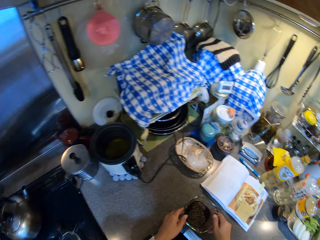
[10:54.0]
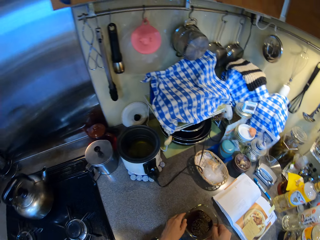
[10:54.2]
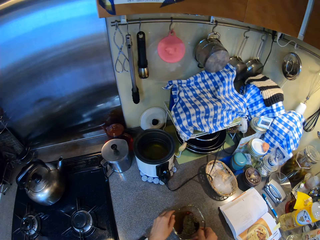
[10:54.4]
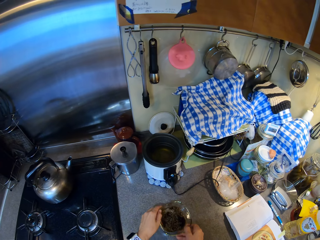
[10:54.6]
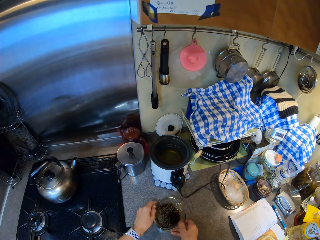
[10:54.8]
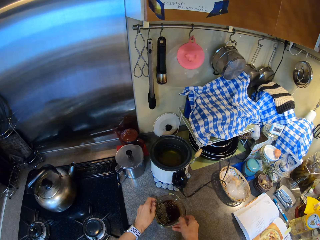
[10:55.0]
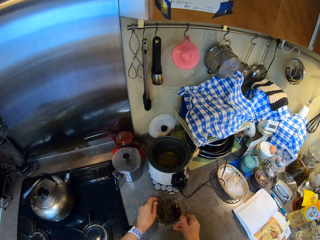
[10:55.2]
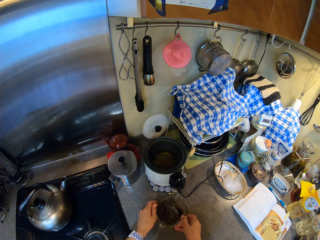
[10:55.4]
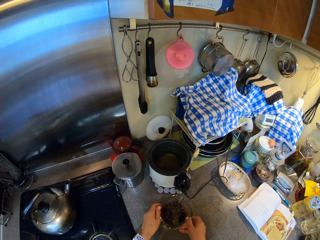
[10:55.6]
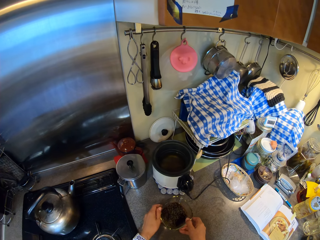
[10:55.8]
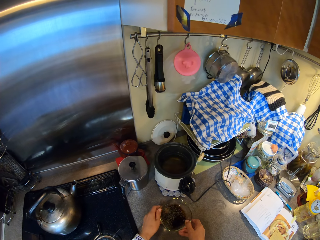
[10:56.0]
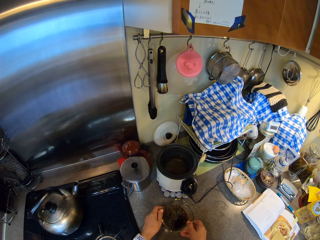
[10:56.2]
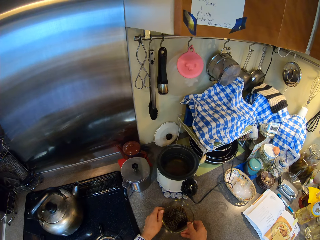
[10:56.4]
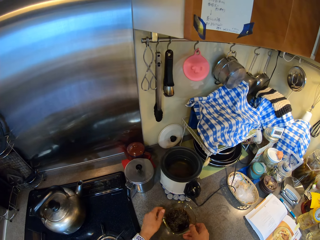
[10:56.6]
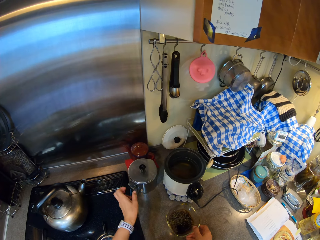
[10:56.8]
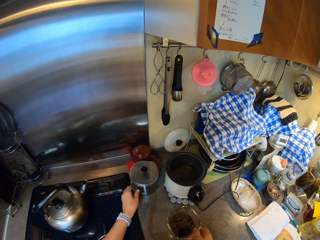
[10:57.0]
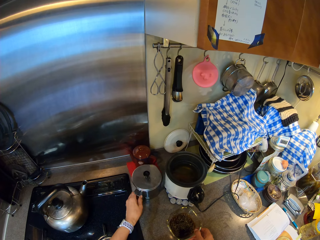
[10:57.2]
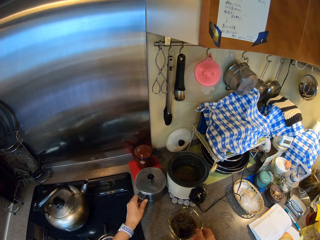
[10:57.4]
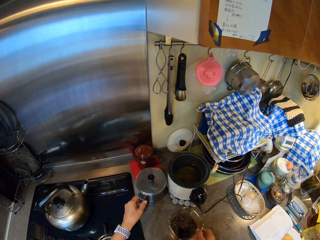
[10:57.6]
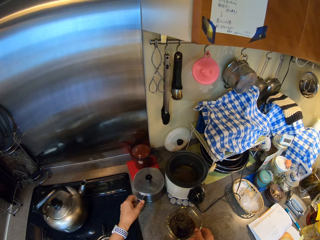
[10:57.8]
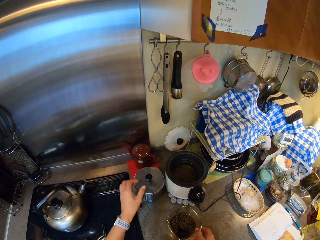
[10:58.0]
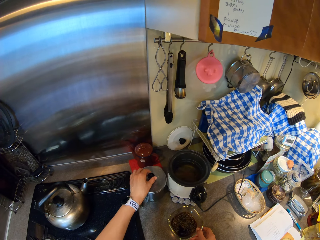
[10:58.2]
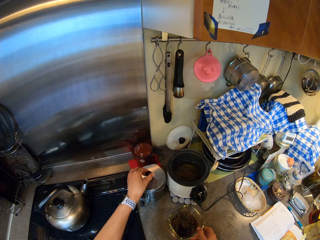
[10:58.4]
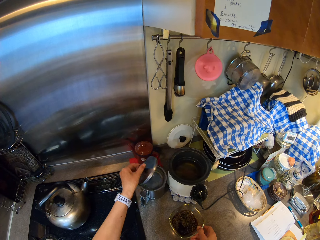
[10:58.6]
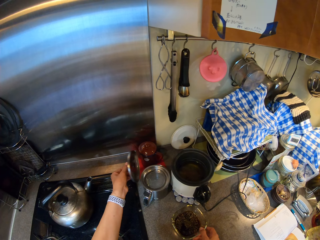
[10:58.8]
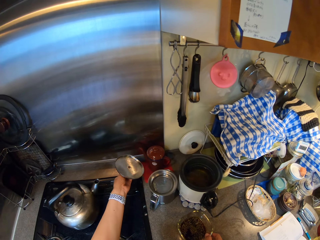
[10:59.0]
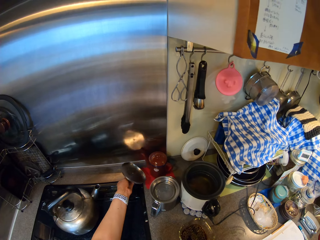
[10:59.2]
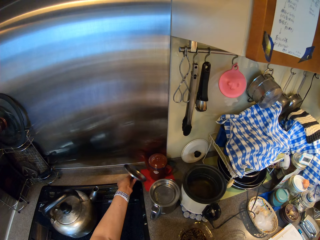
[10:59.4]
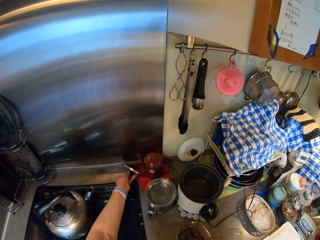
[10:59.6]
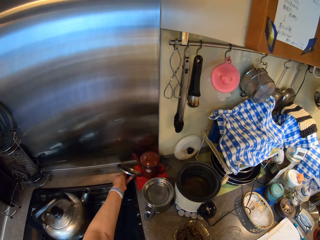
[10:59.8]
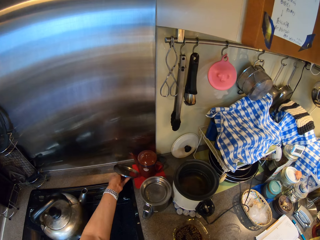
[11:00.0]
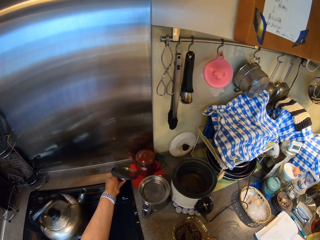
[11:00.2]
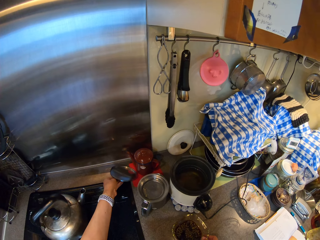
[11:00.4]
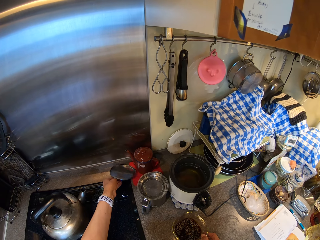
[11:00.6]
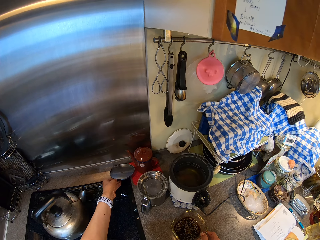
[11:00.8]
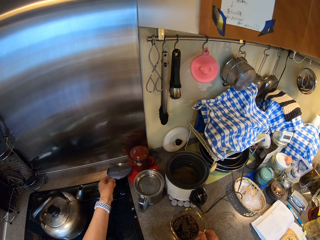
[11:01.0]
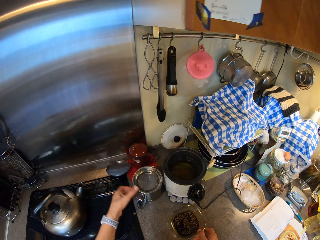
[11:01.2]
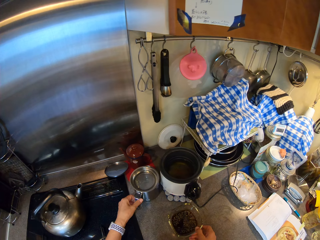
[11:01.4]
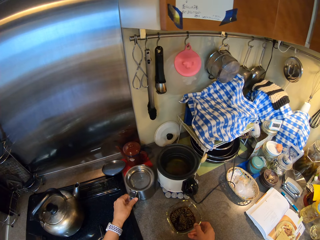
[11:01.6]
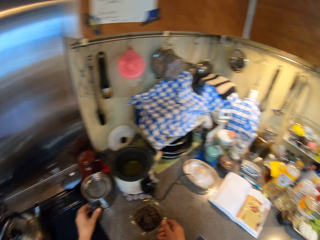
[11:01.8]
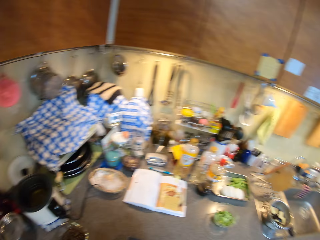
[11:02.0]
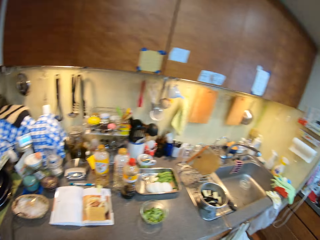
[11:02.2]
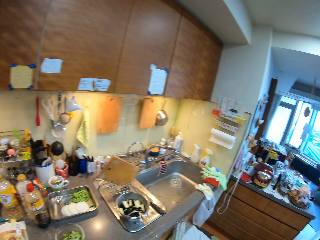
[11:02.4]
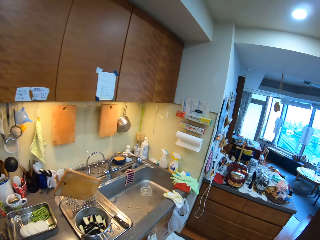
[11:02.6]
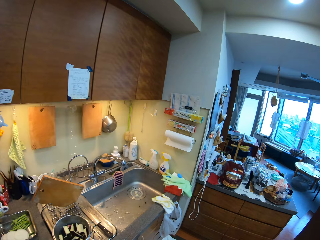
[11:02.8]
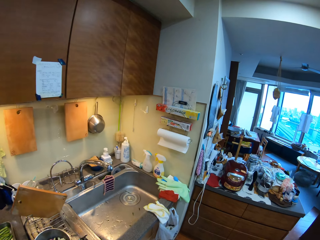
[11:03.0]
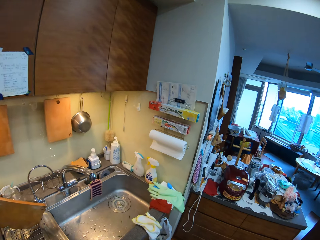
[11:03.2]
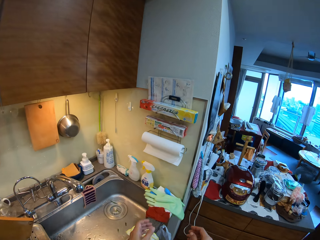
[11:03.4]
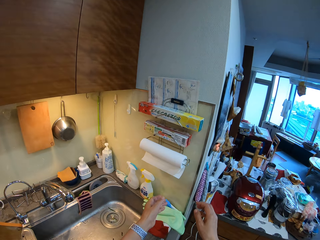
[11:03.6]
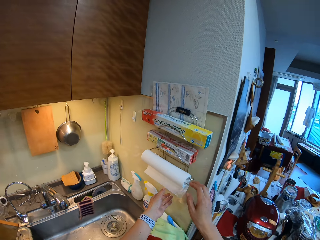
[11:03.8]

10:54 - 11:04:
The camera wearer picks up the bowl and places the bowl on the countertop. They hold the plate with both hands. They move the cooking pot on the countertop. They hold the pot with the left hand. They open the cooking pot. They hold the lid. They place the lid on the countertop. They put the cover on the base. They move the cooking pot on the countertop. They hold the plate. They walk in the kitchen.

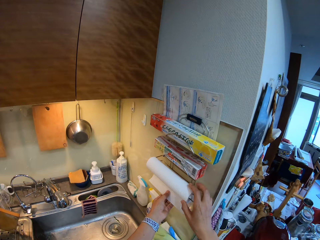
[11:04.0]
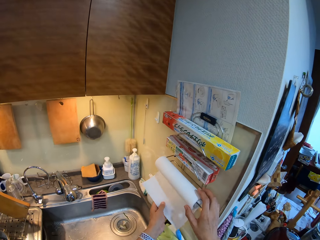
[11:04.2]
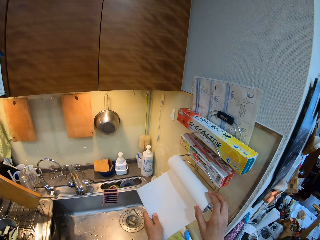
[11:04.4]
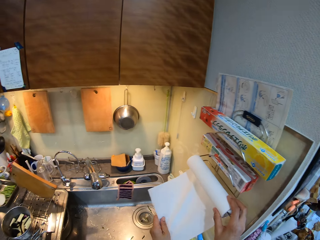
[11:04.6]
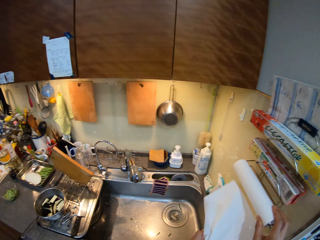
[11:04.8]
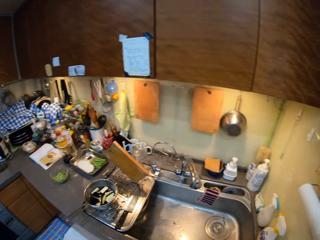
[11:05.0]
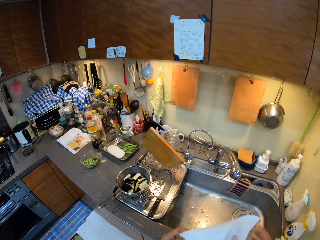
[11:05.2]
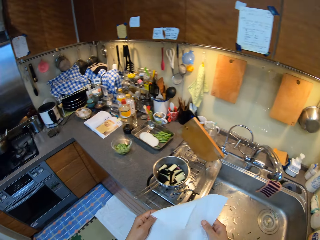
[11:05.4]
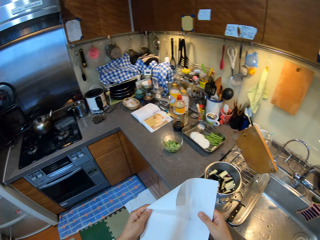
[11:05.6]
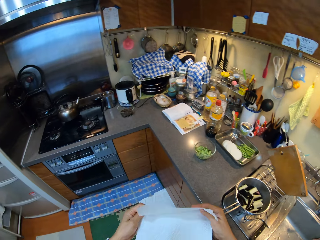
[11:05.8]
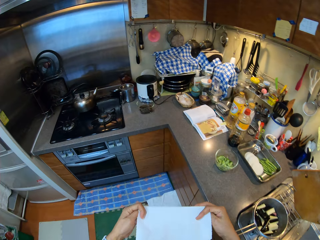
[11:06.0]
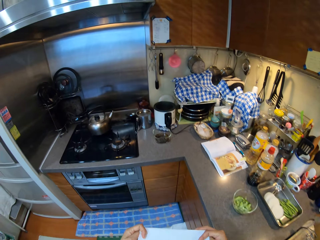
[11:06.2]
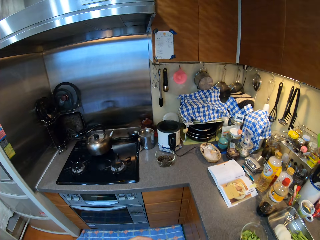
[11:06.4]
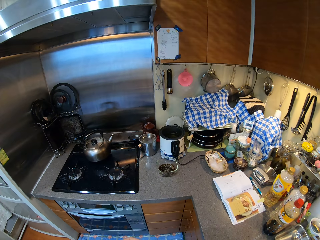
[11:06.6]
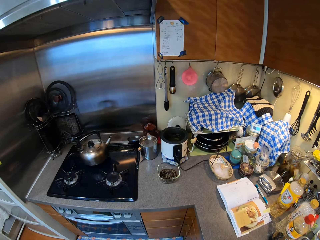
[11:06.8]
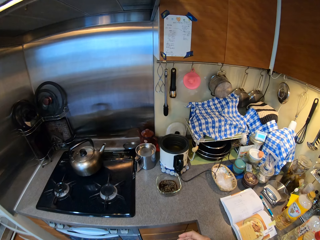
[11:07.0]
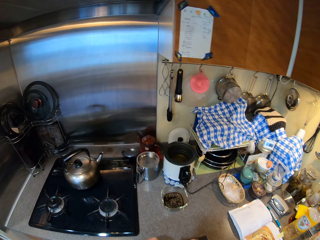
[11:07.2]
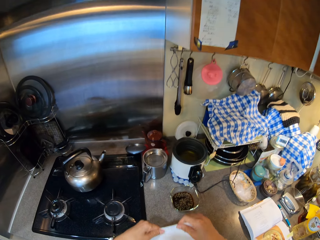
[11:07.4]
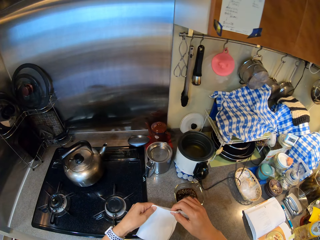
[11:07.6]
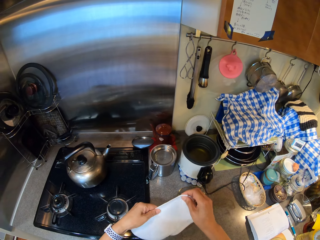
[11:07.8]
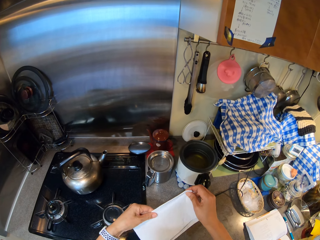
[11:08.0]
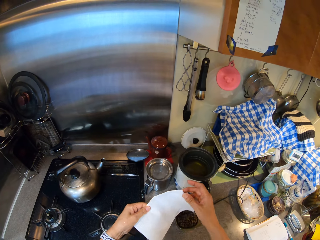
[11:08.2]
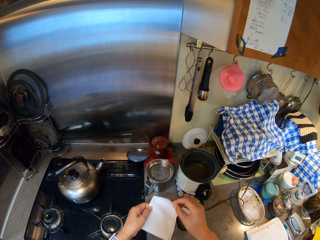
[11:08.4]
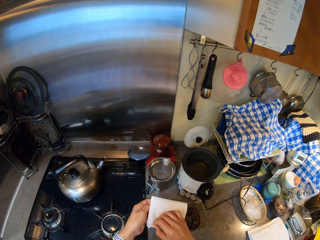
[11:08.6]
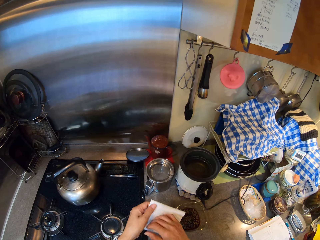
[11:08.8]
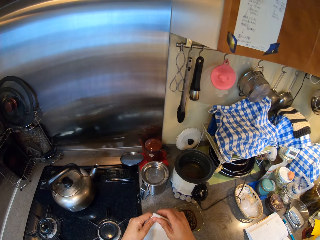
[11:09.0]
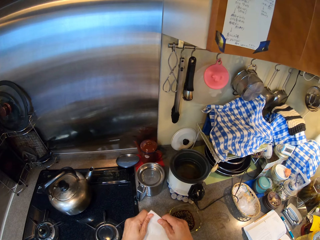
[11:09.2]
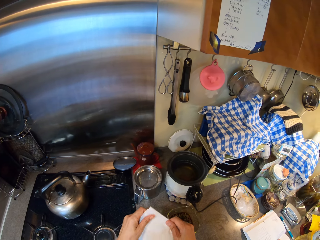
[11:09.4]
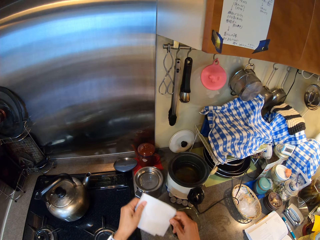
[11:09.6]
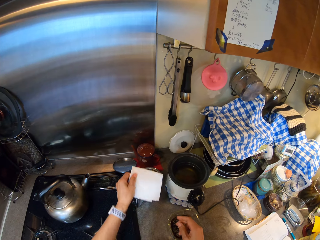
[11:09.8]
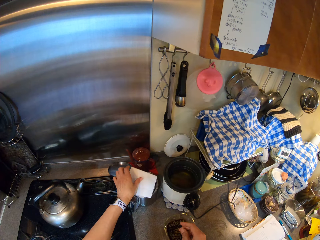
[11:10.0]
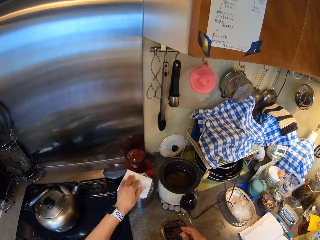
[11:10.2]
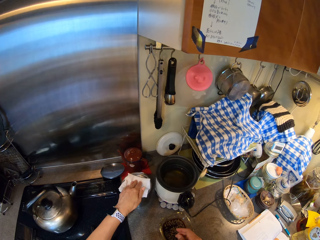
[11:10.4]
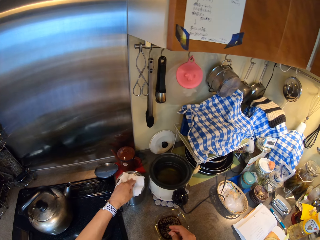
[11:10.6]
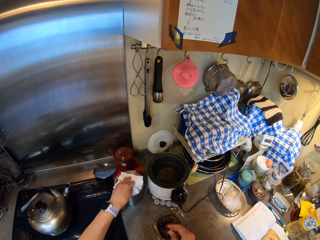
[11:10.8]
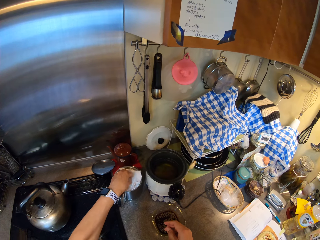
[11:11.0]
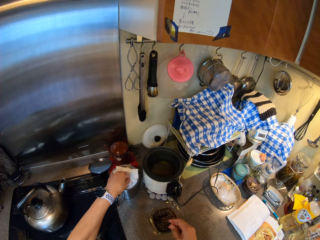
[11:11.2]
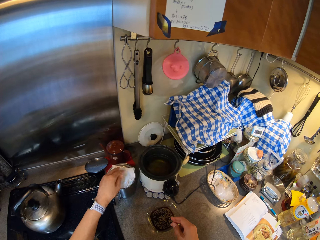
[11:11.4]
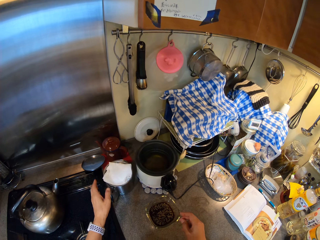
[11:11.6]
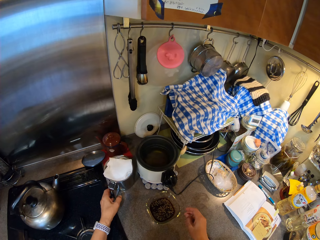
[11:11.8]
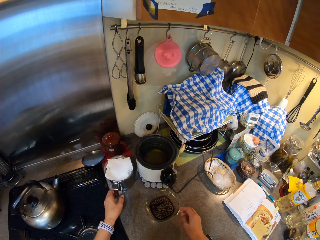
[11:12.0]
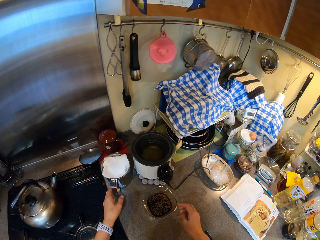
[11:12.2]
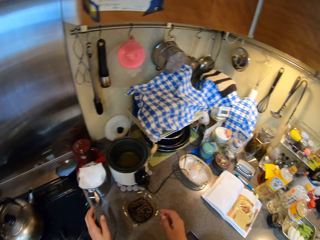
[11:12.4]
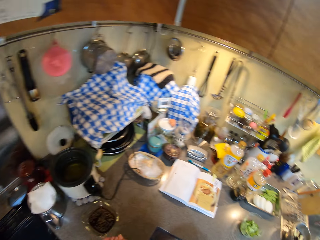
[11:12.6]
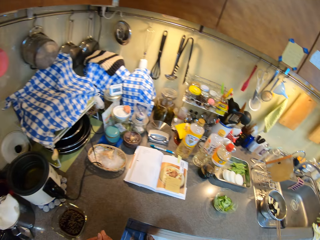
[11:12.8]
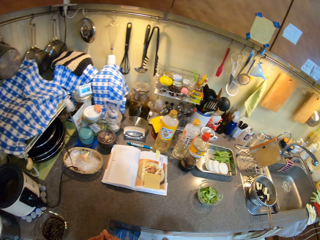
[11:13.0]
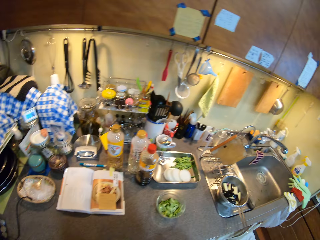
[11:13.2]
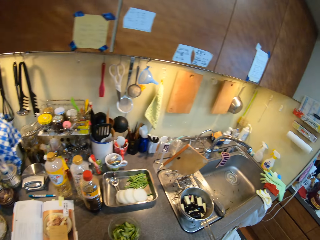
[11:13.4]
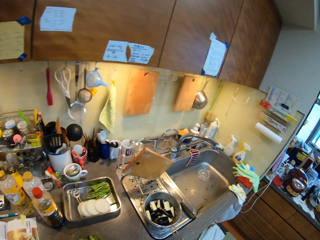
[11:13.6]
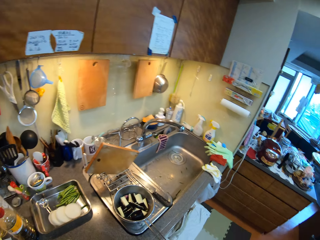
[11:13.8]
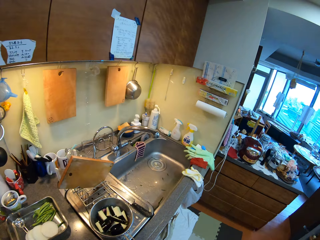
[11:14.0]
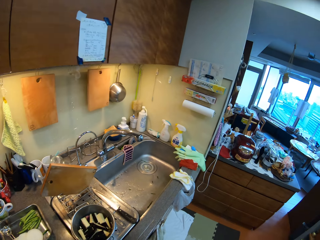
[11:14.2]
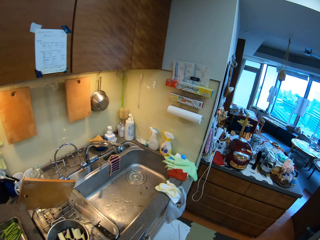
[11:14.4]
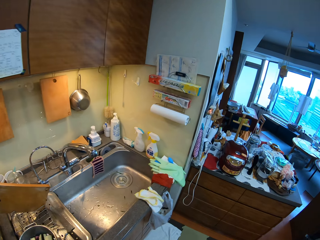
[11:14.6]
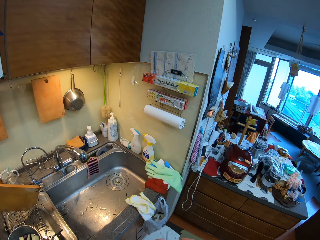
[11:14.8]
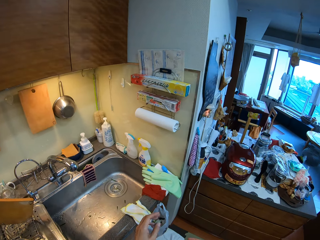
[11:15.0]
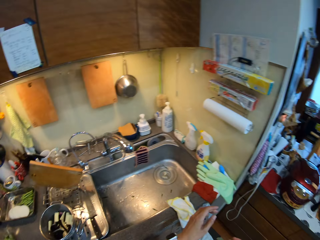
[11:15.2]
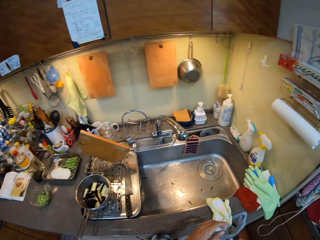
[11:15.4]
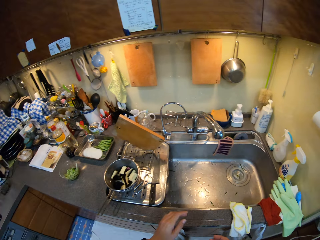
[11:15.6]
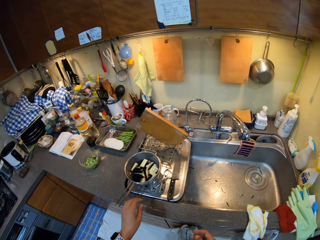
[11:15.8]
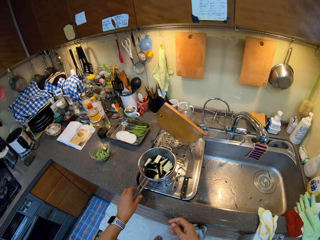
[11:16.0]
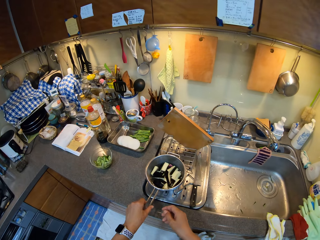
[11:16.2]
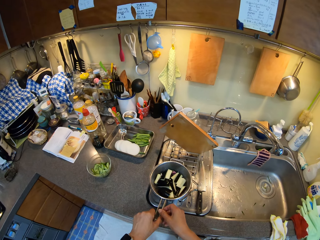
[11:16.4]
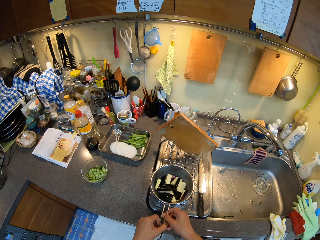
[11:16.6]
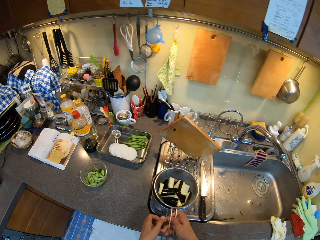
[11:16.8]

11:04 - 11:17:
The camera wearer pulls the paper towel. They hold the tissue paper. They tear the paper towel. They walk in the kitchen. They fold the tissue with both hands. They hold the tissue with both hands. They put the paper towel in the cooking pot. They hold the tissue with the left hand. They move the cooking pot on the countertop. They walk in the kitchen. They look around the kitchen. They pass the strainer to the right hand.
